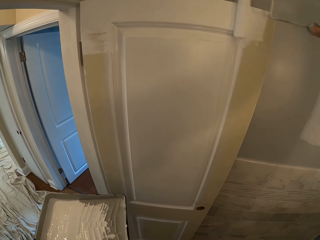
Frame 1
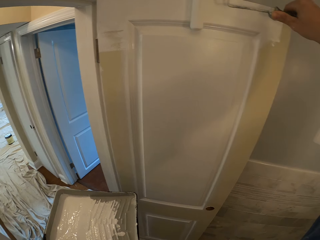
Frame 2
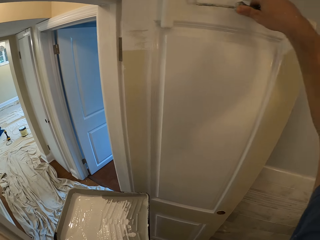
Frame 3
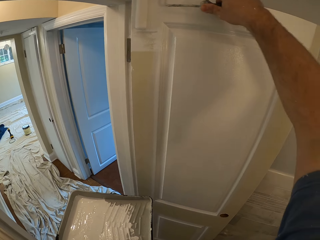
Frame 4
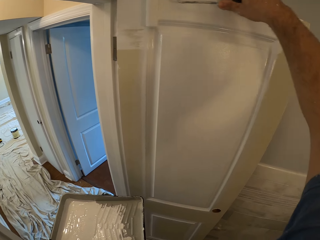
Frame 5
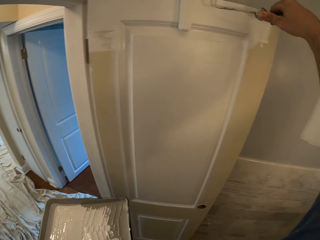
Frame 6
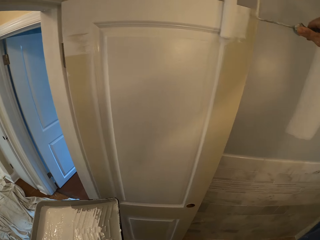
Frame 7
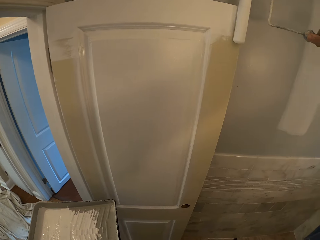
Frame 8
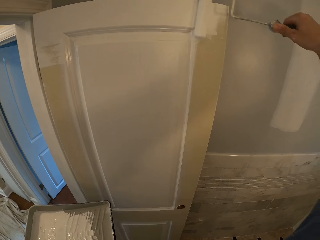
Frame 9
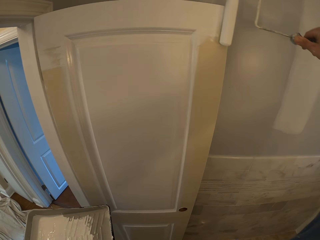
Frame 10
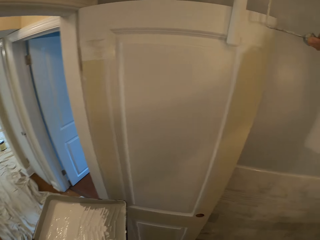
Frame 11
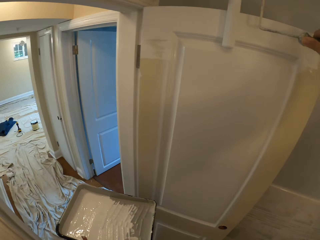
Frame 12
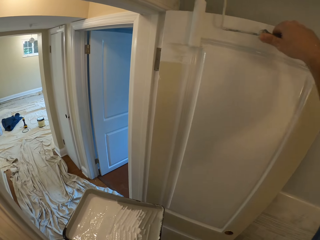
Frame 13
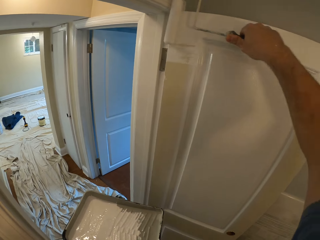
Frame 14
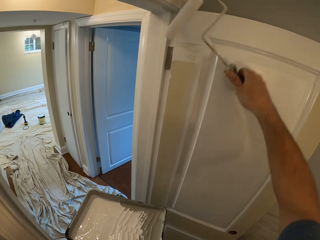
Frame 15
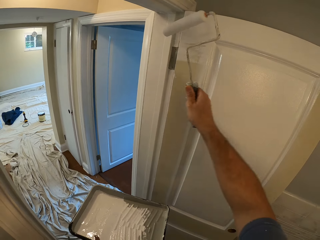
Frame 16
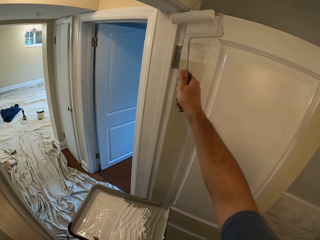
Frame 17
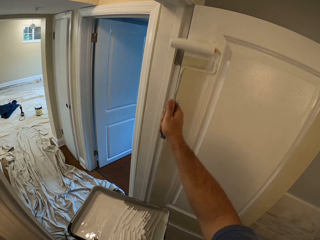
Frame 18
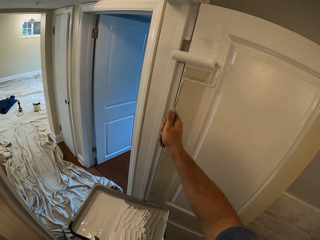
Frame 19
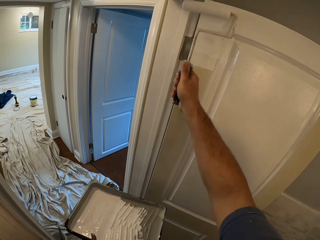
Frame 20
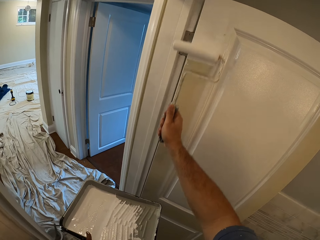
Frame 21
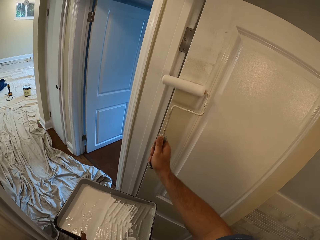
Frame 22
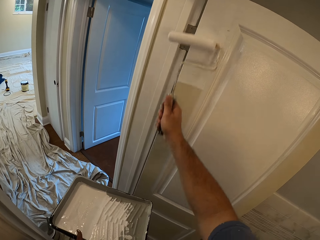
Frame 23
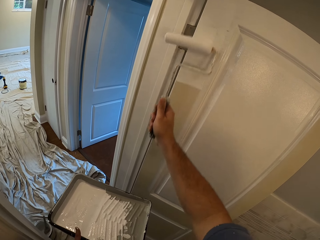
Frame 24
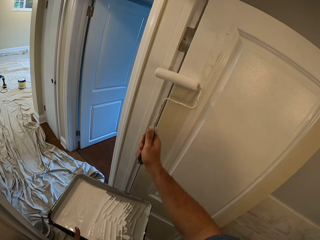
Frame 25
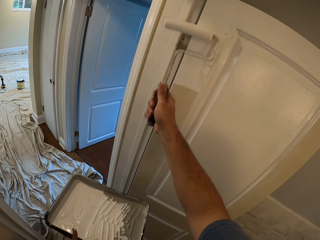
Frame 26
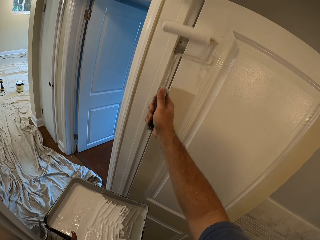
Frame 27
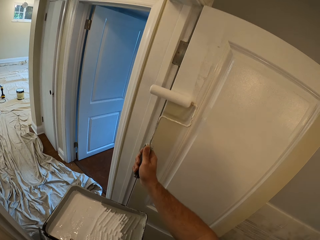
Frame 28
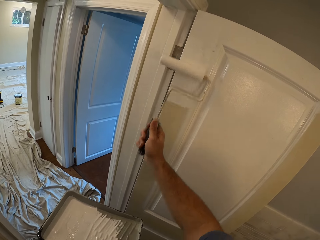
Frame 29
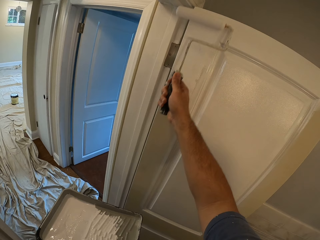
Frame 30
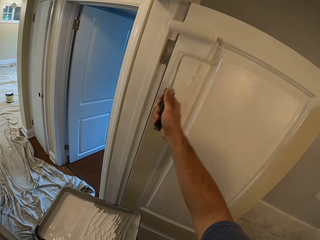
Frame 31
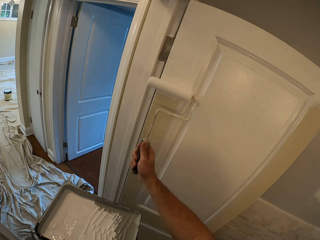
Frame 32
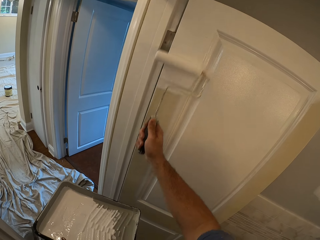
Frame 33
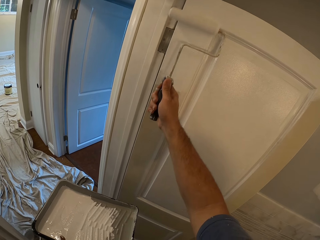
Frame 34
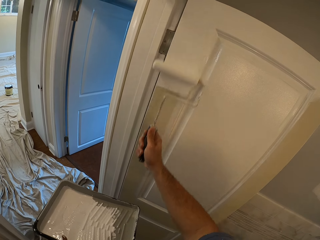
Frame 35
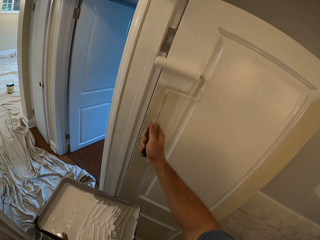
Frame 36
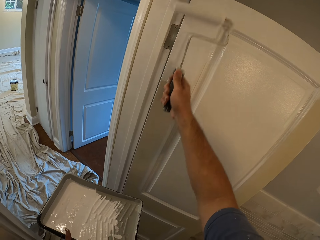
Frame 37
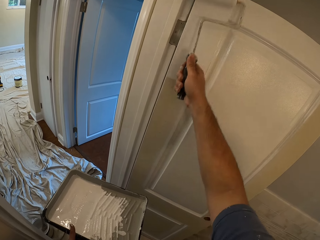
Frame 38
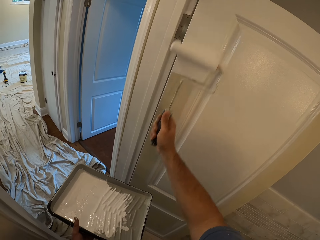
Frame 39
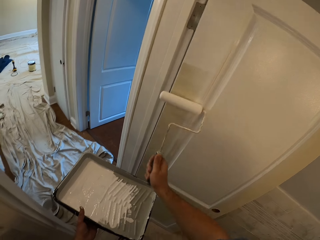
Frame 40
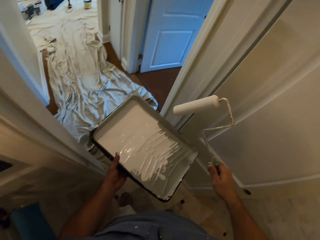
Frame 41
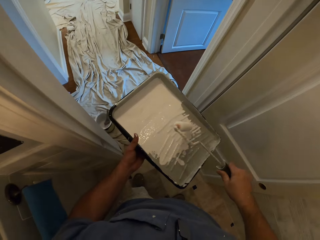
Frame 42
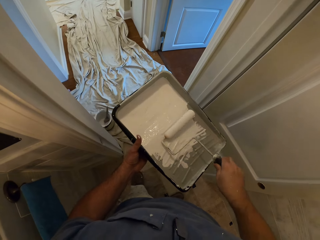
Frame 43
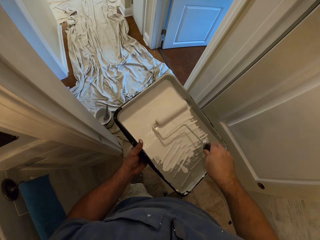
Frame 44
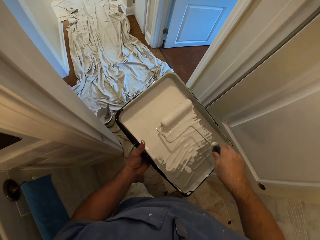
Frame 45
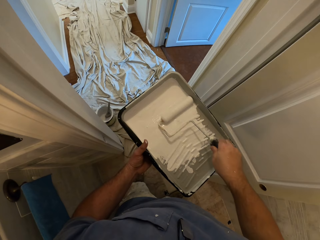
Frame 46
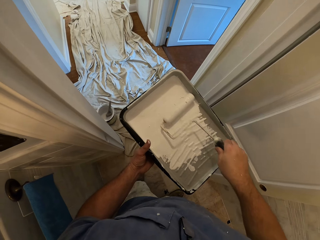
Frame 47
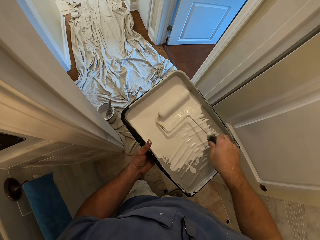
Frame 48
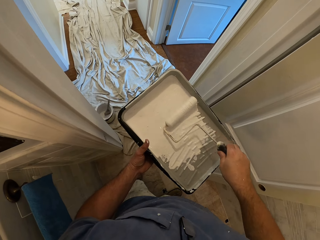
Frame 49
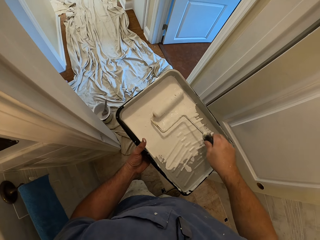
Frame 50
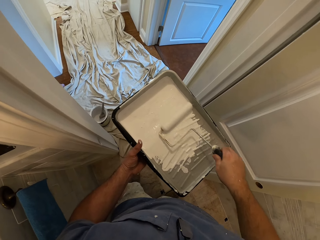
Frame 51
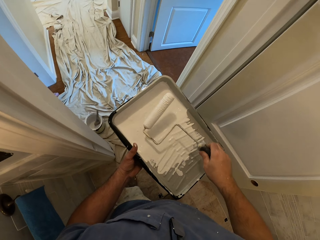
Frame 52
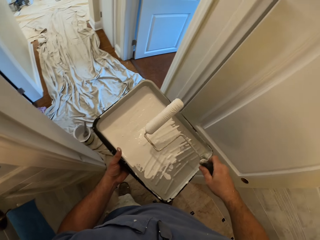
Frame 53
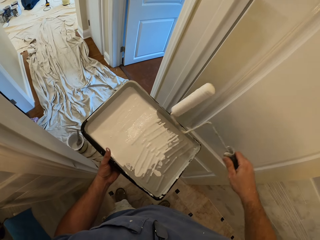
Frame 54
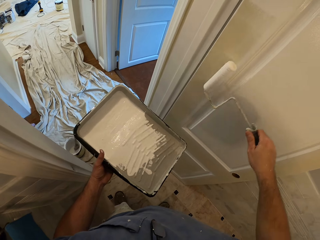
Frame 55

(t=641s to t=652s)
The camera wearer dips the paint roller into the paint tray. They roll the roller brush in the container.

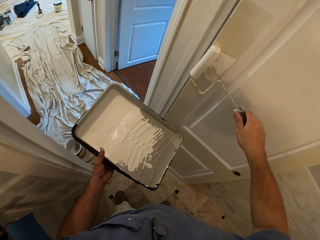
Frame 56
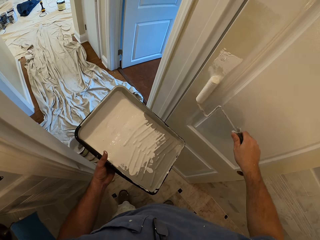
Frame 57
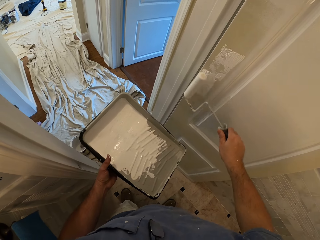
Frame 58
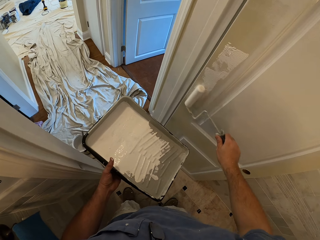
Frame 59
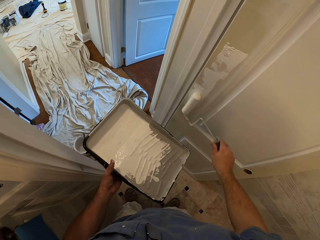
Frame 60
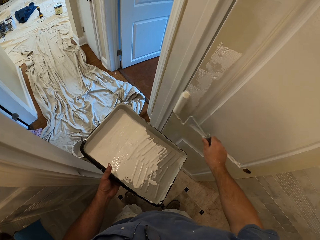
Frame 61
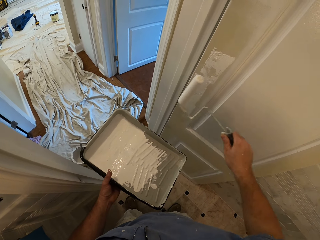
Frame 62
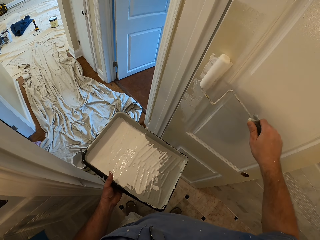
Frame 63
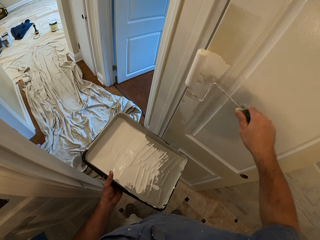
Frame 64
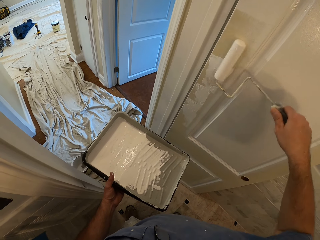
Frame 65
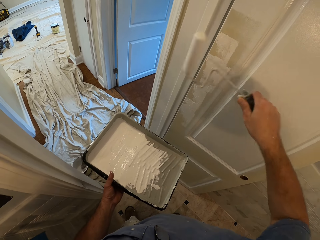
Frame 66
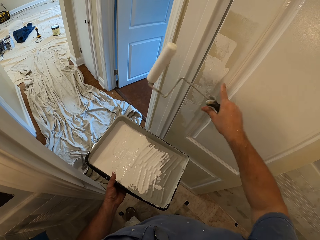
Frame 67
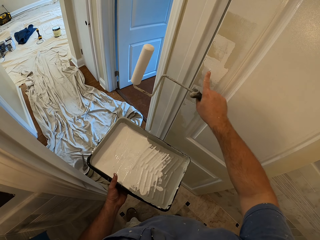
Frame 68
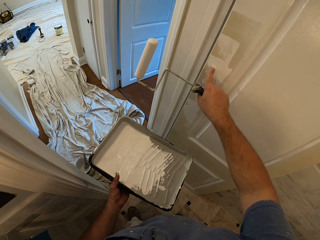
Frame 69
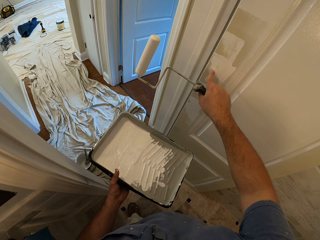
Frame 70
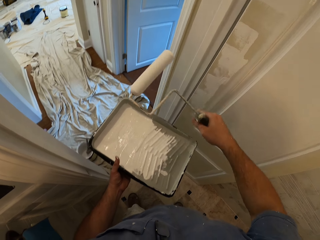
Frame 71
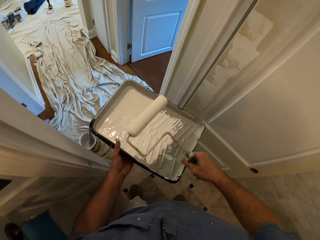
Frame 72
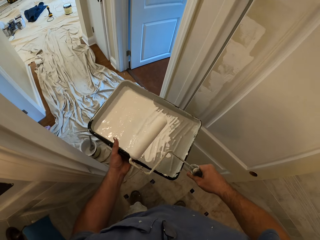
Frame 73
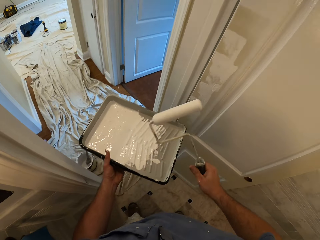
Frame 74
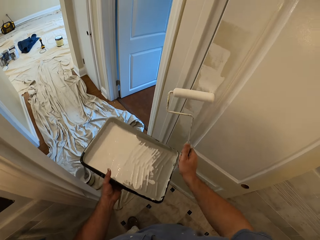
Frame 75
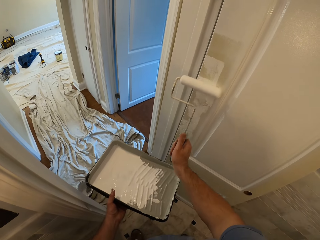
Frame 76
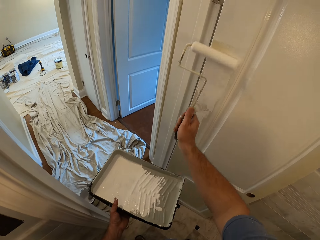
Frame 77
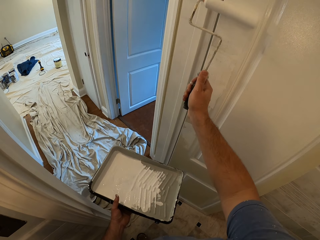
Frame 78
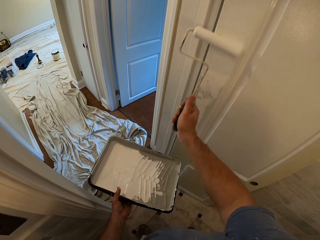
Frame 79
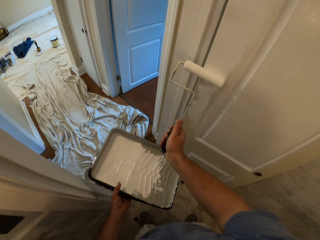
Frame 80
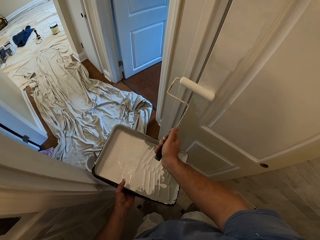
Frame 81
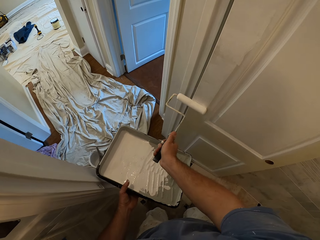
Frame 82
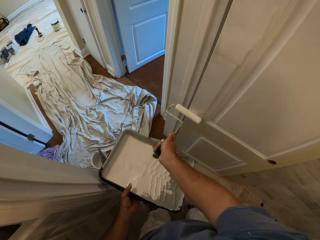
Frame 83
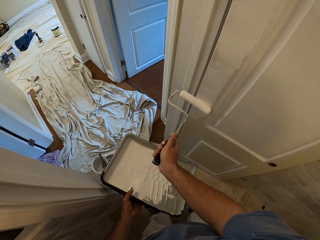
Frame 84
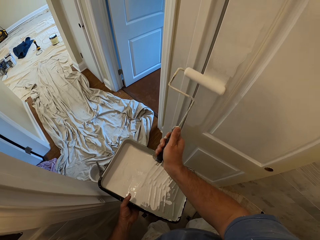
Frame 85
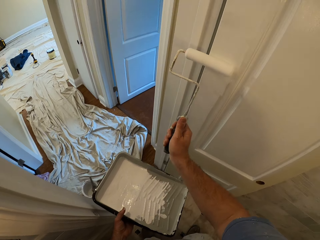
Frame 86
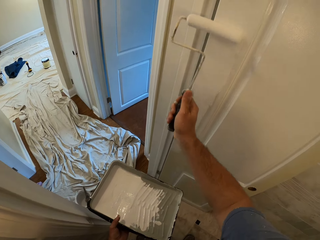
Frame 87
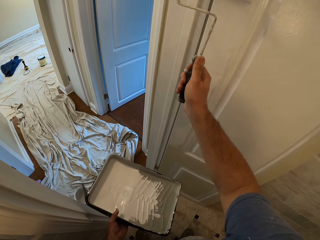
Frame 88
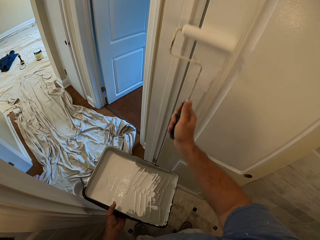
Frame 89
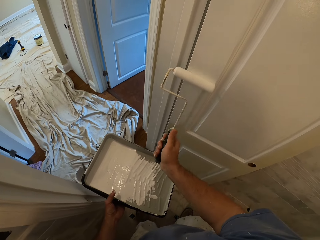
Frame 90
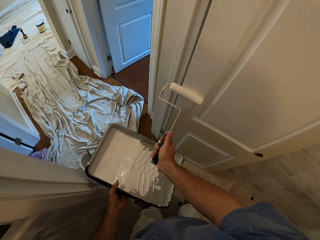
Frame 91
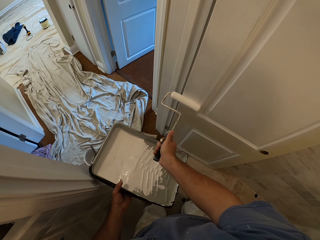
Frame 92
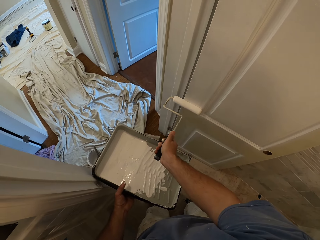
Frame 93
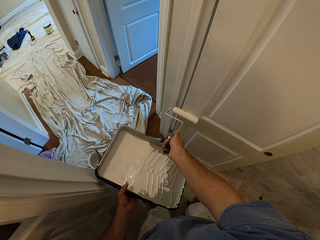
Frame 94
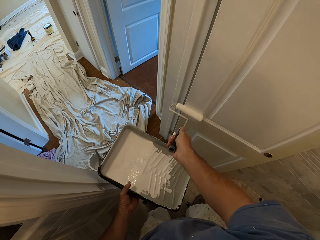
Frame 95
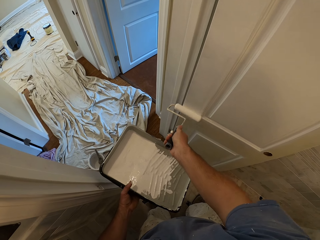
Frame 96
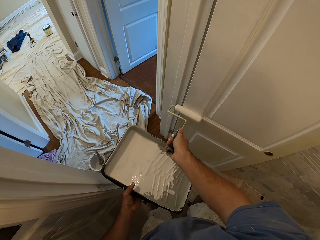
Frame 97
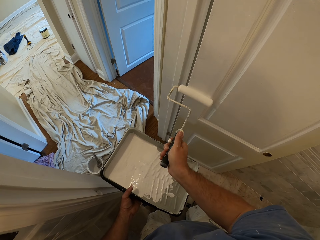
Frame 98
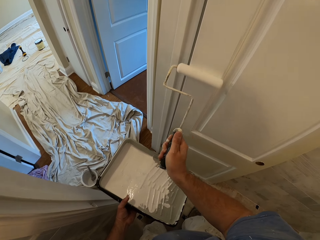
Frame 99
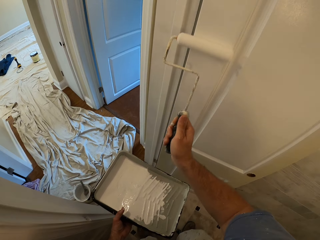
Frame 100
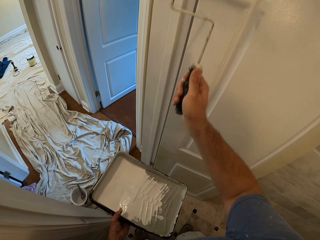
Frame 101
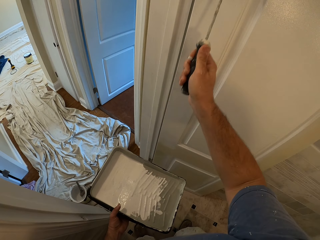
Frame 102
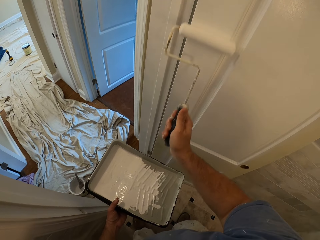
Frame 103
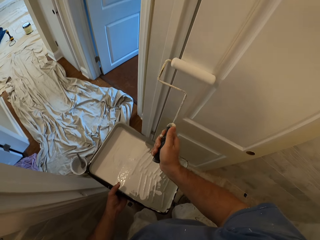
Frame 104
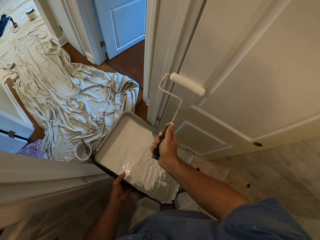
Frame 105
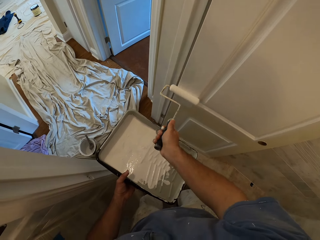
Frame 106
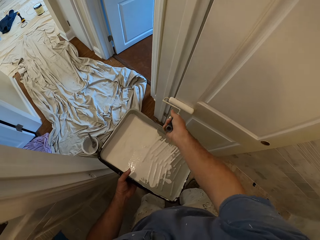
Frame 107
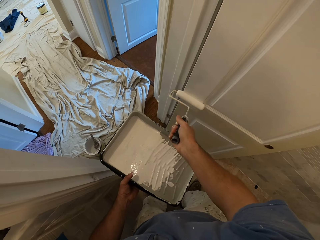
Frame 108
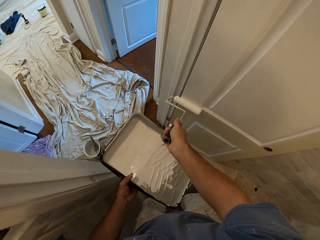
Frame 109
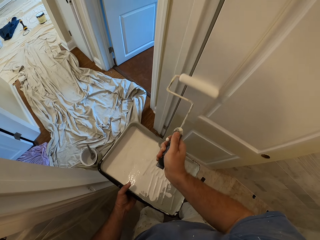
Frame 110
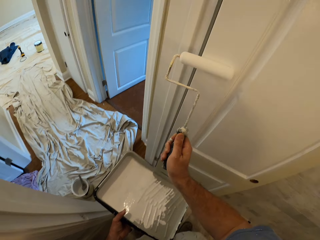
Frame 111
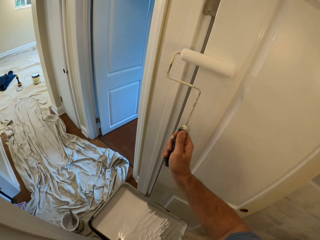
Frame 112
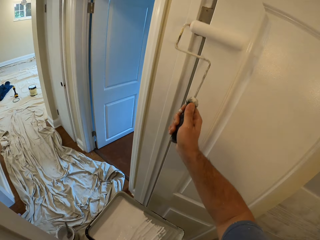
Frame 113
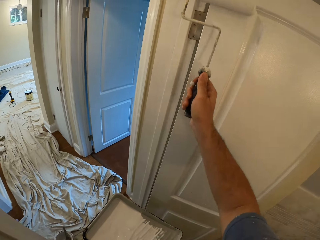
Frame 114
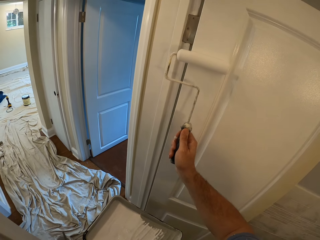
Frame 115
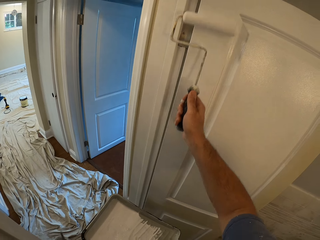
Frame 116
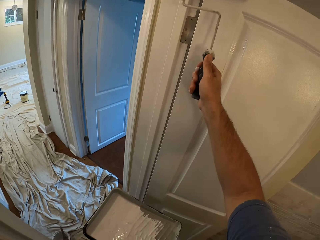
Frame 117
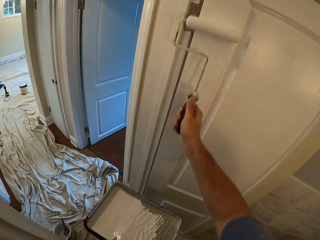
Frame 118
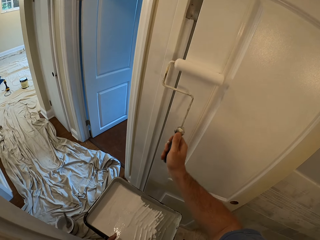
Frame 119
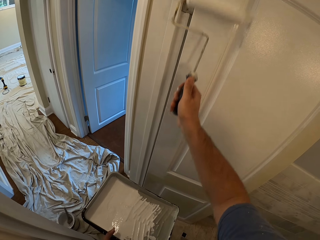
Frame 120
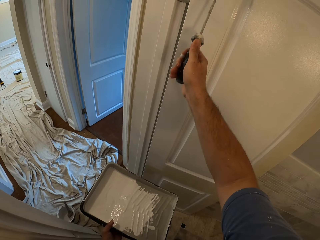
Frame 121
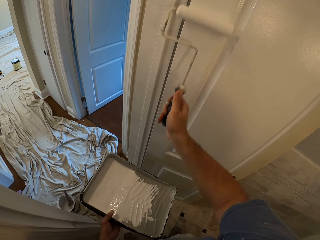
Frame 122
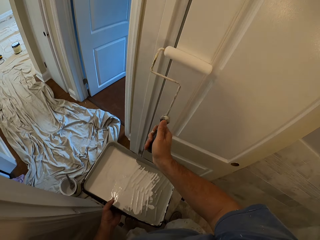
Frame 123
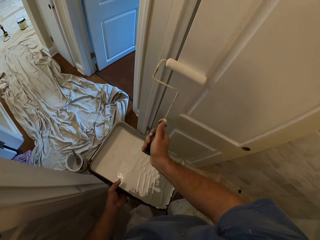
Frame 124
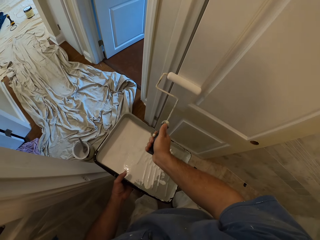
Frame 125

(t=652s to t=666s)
The camera wearer paints the door with a paint roller. He rubs the paint with his finger. He paints the door.
